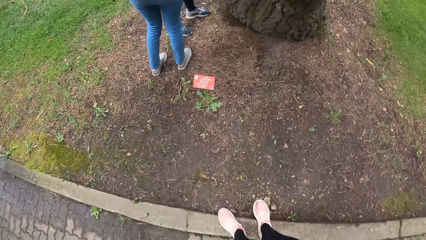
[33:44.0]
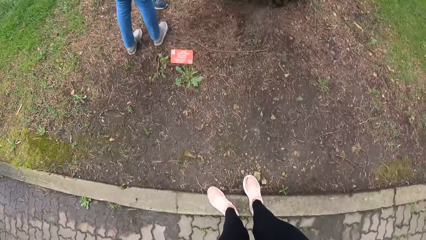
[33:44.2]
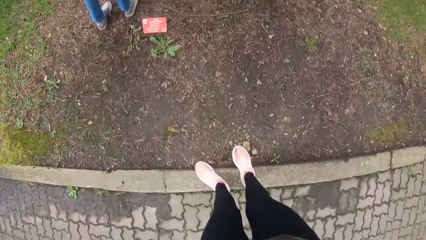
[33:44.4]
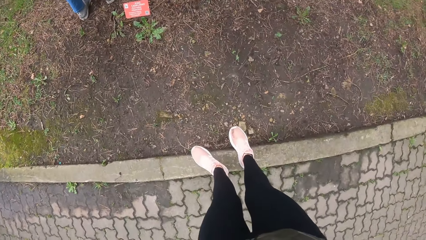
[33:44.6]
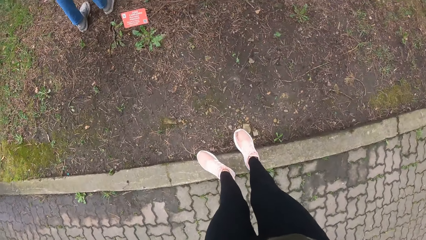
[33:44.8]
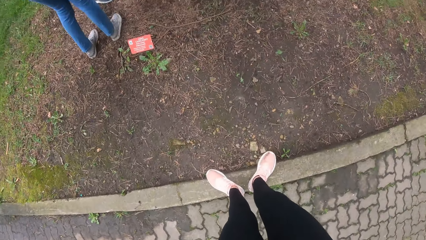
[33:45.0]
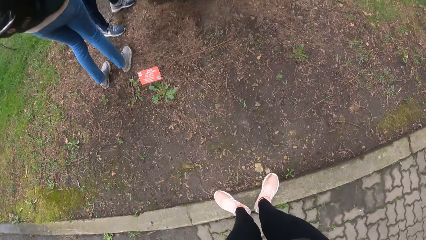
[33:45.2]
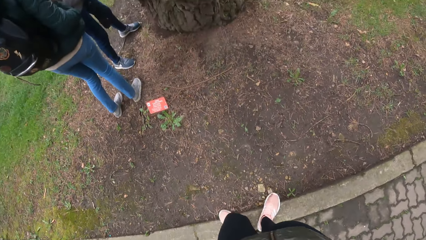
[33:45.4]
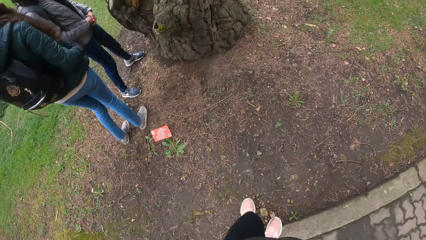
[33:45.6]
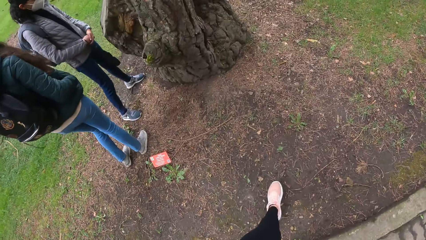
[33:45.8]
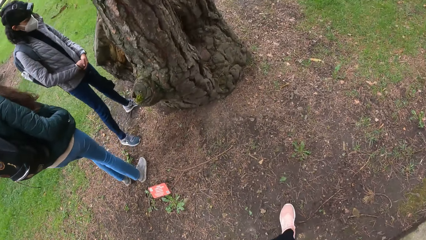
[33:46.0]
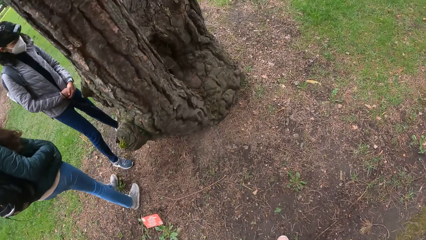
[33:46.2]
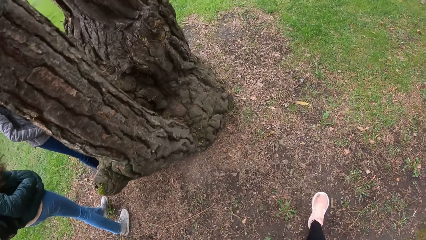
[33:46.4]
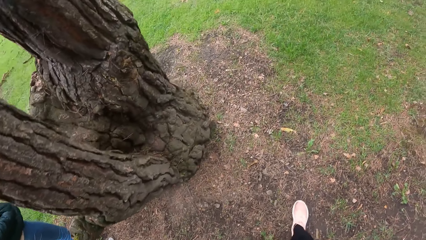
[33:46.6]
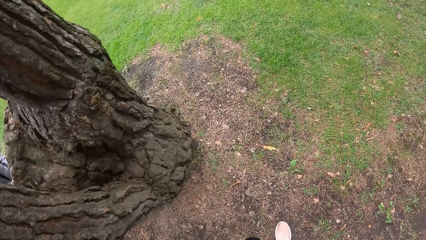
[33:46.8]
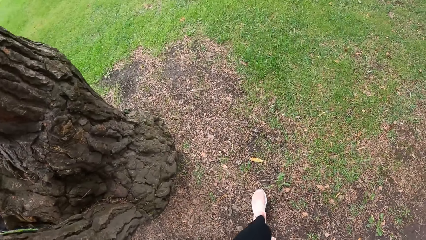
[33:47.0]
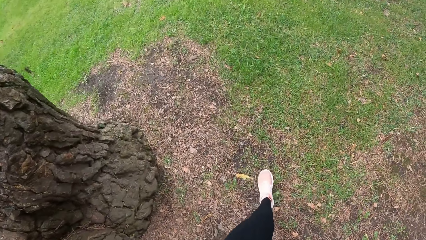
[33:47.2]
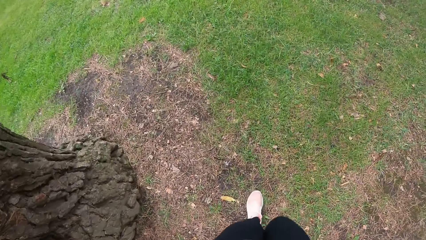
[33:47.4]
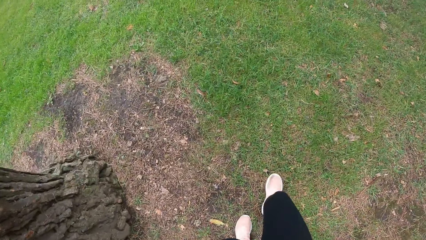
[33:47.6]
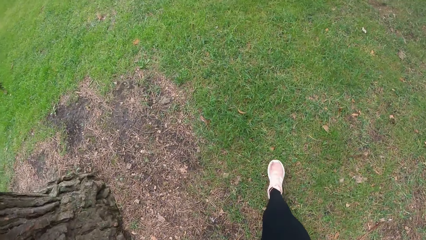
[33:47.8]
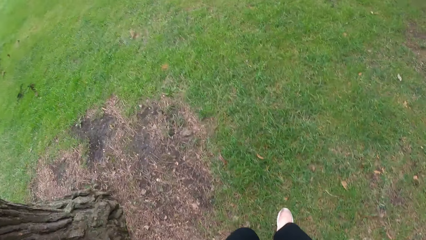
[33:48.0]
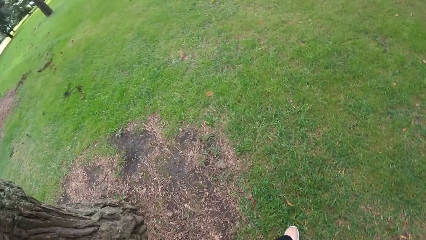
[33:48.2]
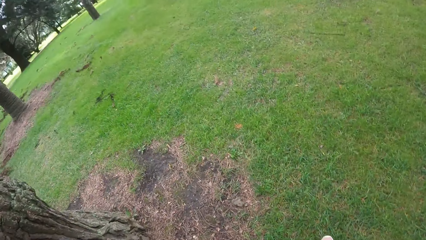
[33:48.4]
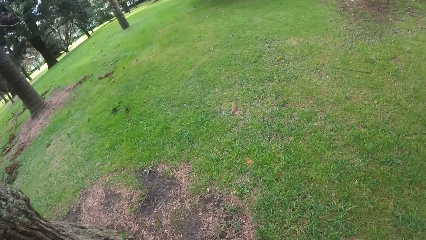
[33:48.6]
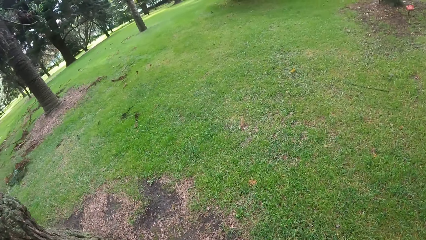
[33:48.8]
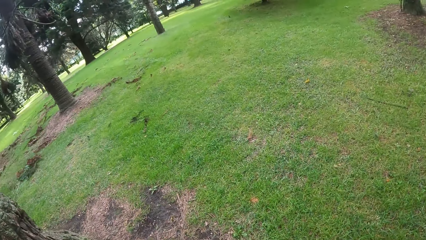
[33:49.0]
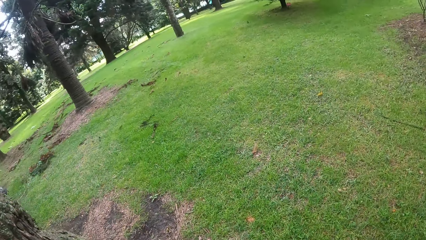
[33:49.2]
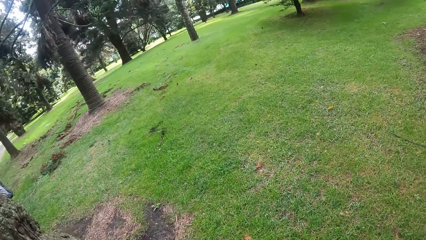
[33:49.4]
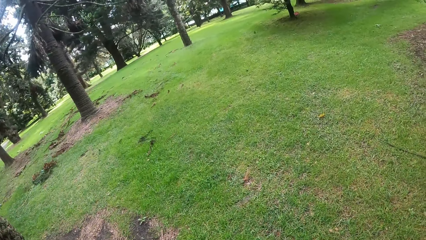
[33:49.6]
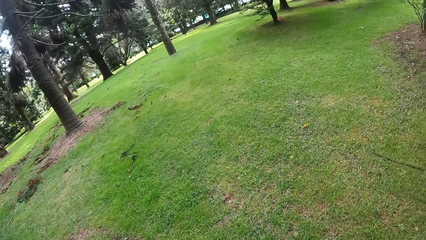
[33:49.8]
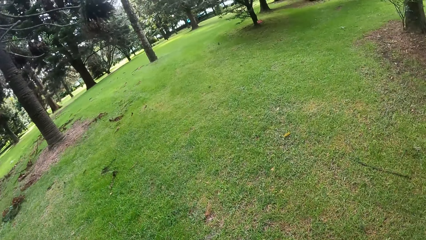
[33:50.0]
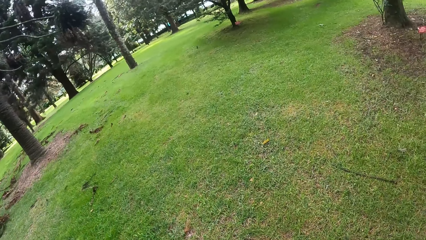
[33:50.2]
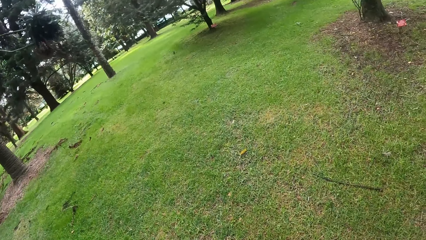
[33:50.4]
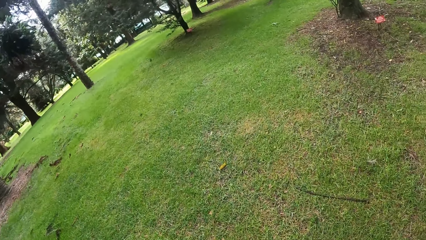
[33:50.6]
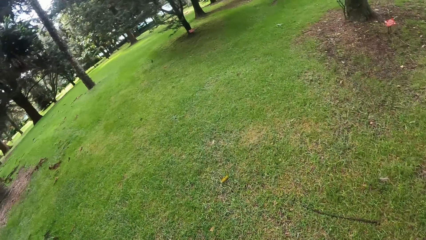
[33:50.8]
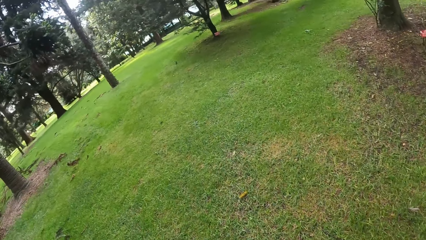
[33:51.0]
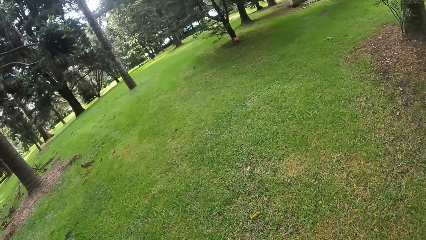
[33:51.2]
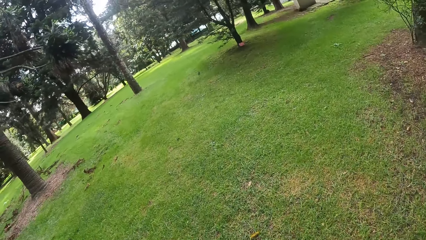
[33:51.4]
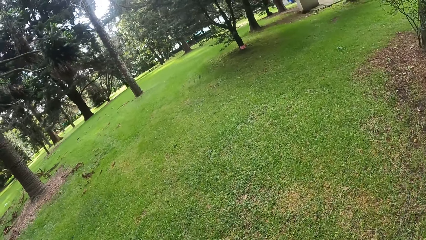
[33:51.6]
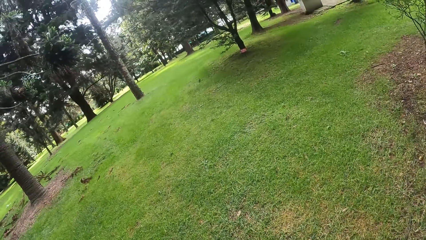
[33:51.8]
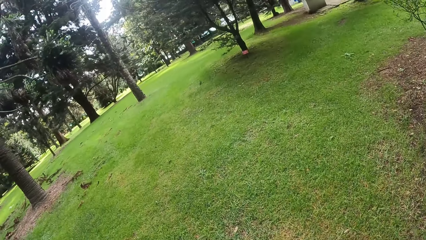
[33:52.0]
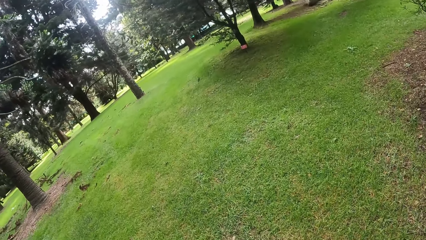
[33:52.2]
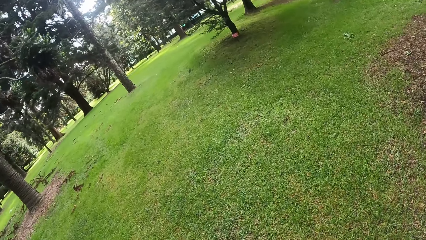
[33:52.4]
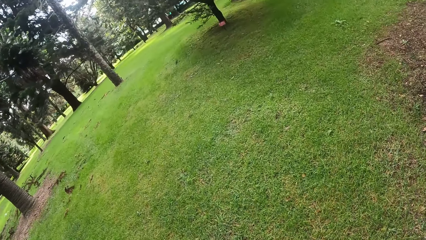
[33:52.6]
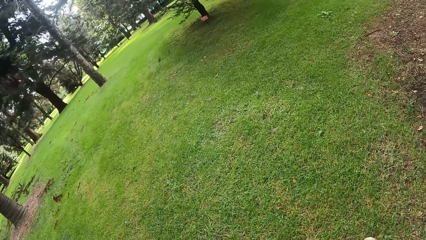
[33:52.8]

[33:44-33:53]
The camera wearer walks into the garden. They walk on the grass.

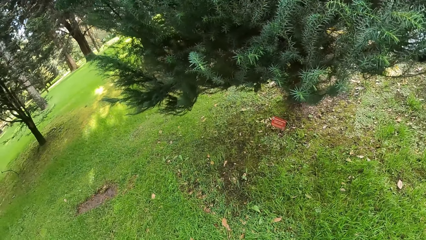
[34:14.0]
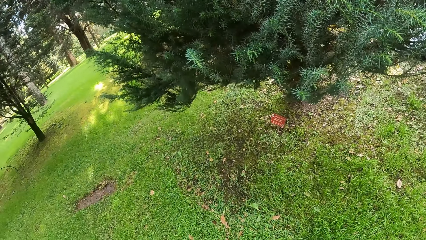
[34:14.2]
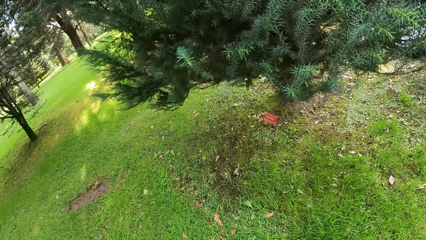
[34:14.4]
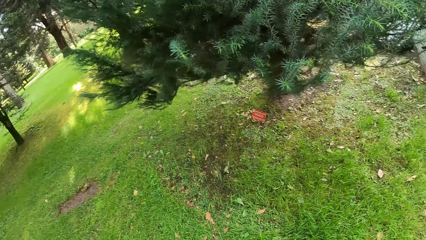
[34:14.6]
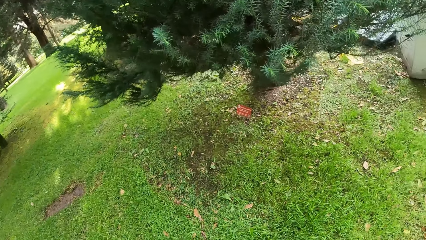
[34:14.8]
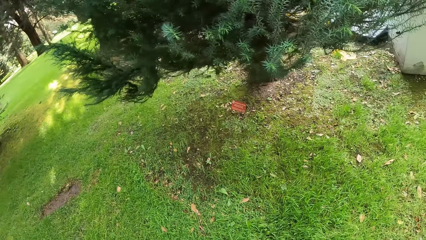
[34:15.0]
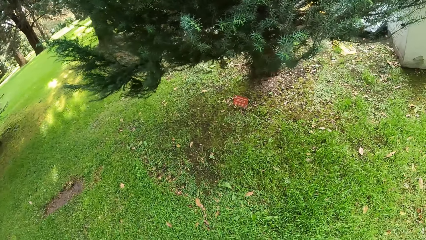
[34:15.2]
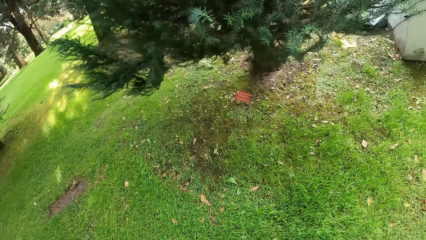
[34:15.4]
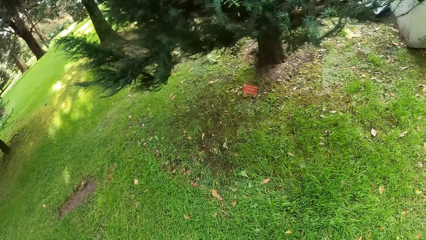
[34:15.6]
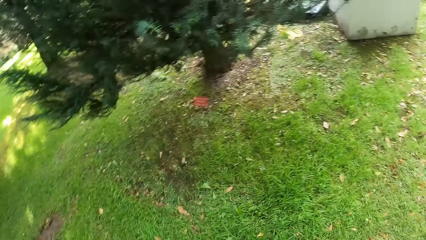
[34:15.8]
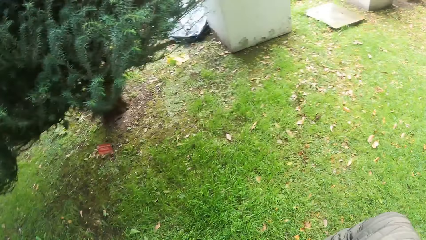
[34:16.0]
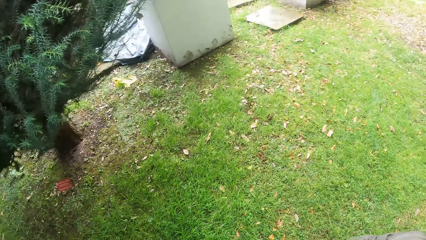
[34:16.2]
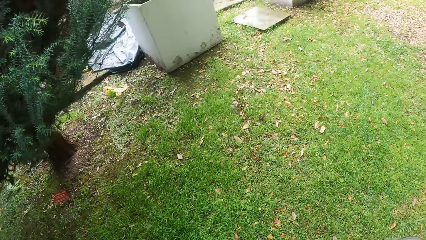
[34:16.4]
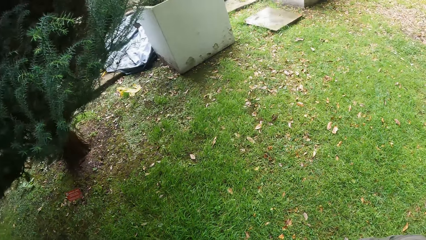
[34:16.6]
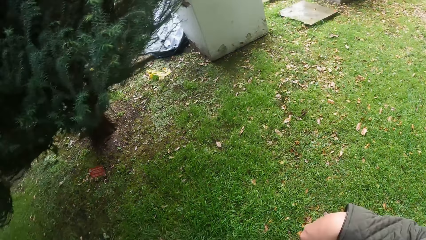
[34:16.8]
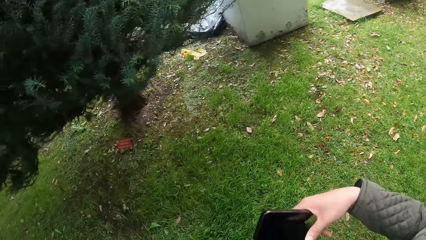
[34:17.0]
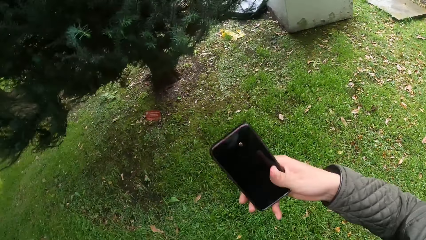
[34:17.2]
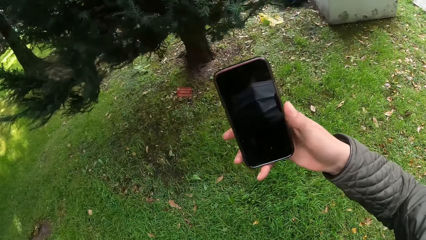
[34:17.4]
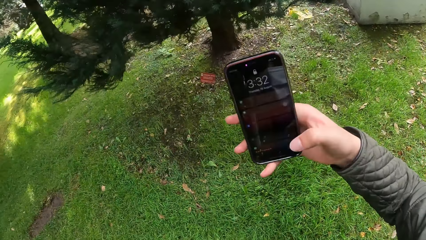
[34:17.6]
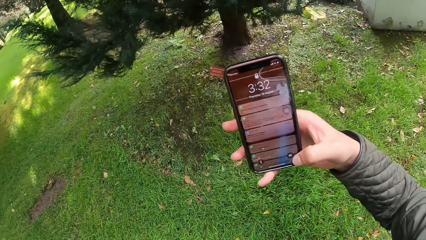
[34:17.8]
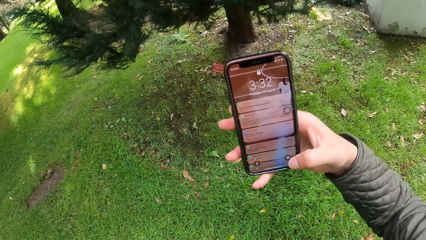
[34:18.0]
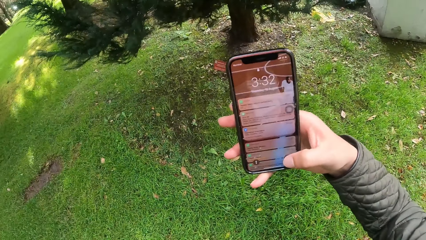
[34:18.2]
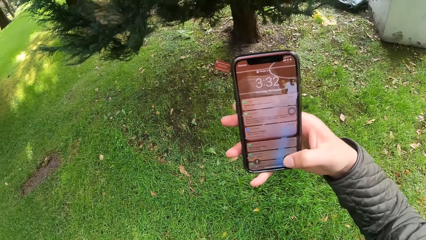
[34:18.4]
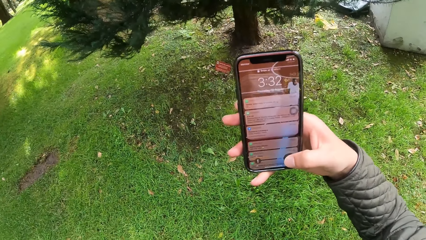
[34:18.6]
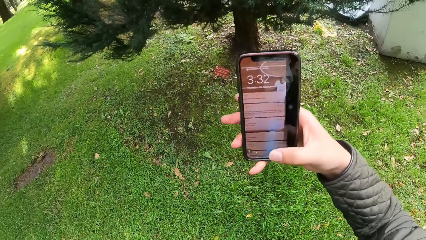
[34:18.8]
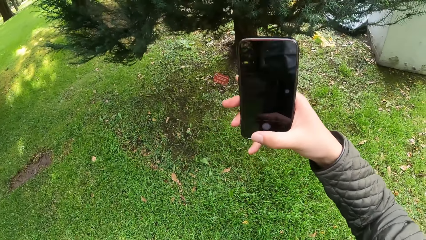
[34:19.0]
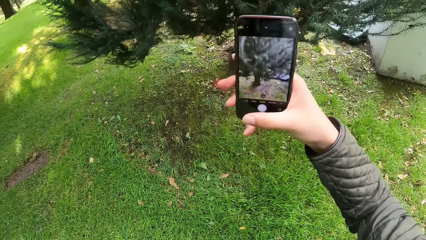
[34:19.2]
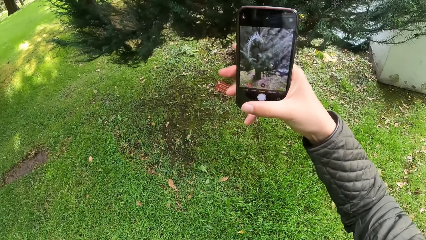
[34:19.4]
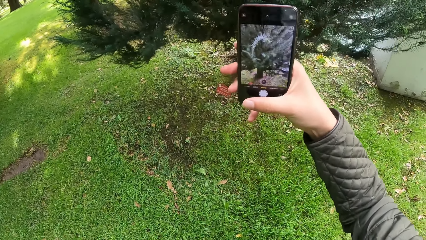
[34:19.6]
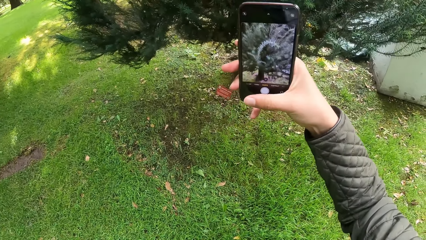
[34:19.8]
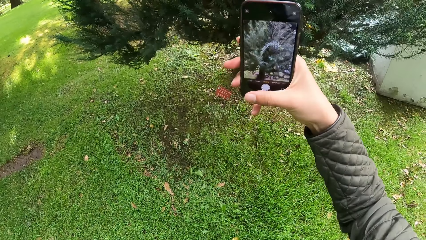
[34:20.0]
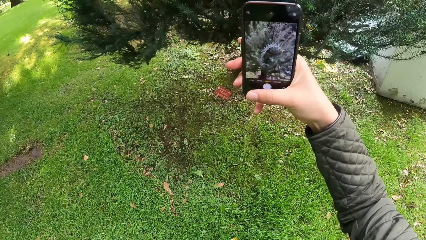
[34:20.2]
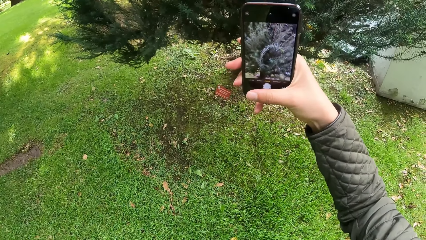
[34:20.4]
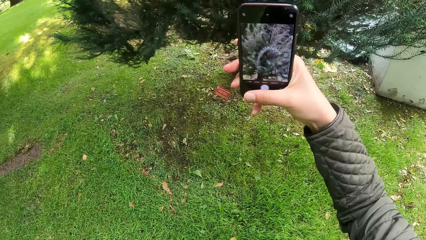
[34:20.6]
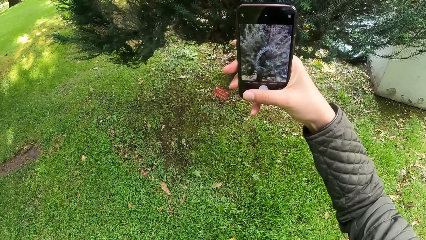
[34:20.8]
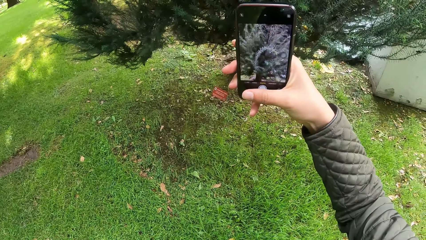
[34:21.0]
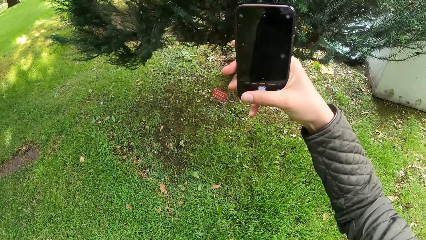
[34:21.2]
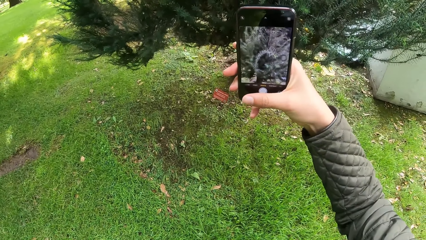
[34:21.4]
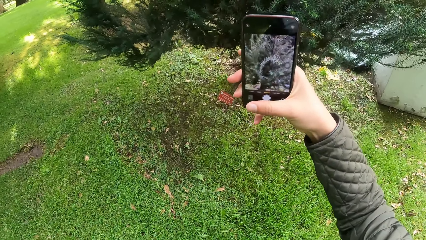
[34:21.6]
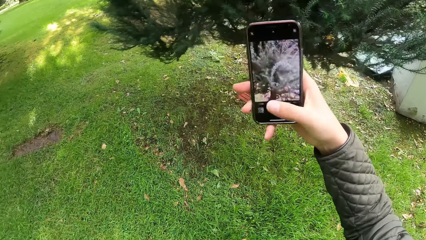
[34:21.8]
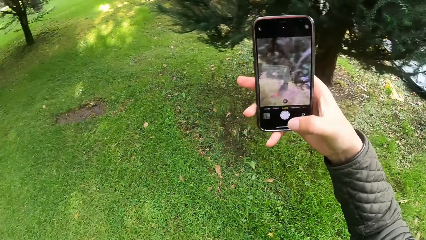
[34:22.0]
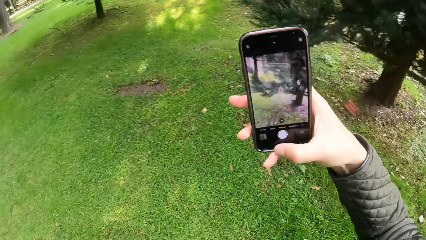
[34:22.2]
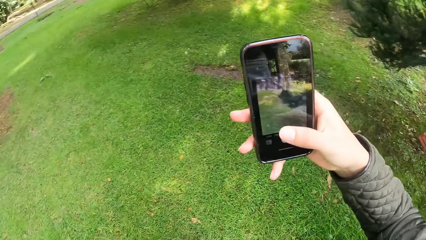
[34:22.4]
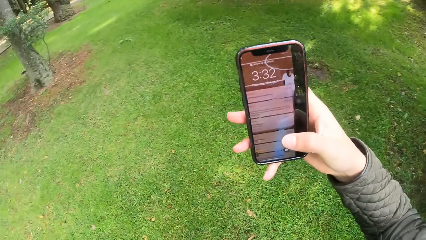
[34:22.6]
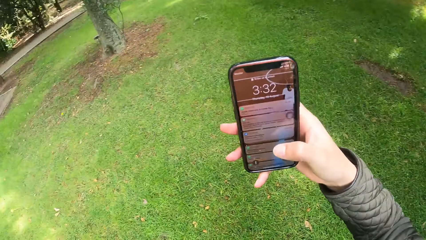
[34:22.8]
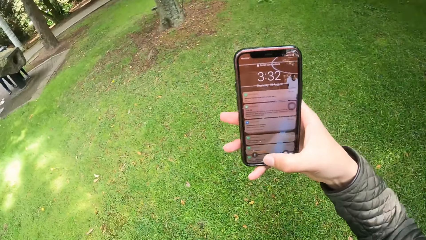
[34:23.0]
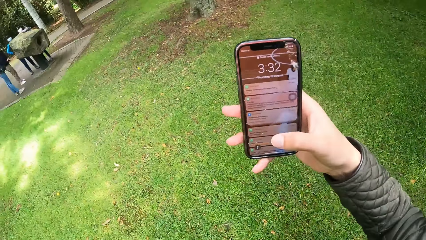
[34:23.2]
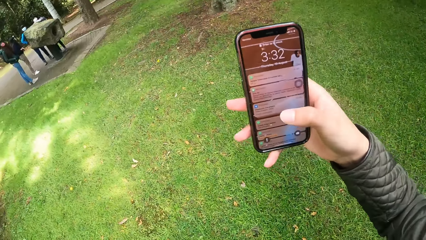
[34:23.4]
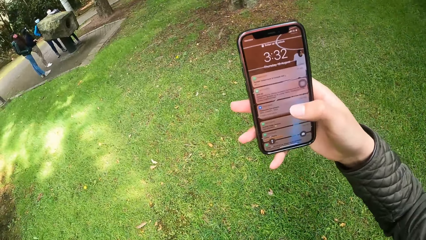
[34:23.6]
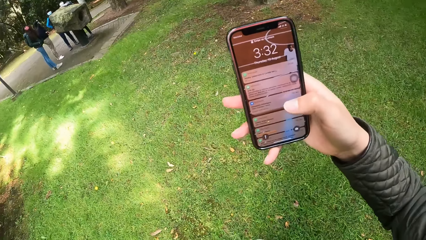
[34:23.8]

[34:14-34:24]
The camera wearer holds the phone in her right hand. She operates the phone in her right hand with her right hand. She takes a picture of a tree on the garden with the phone in her hands. She operates the phone in her right hand with her right hand.
